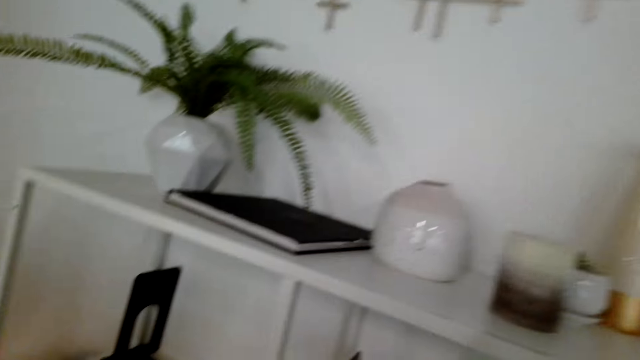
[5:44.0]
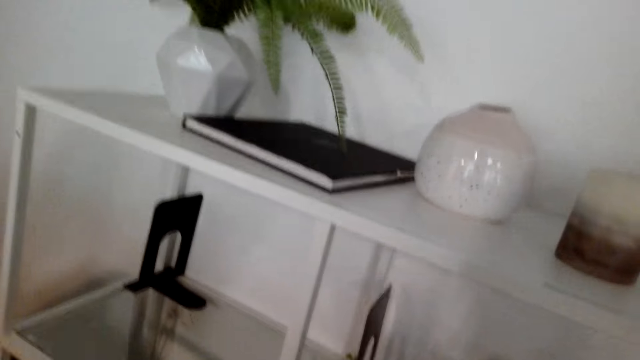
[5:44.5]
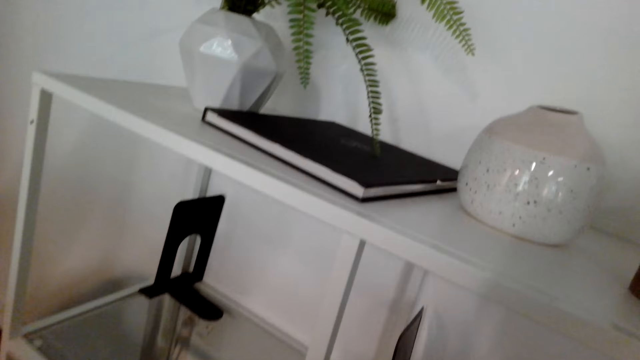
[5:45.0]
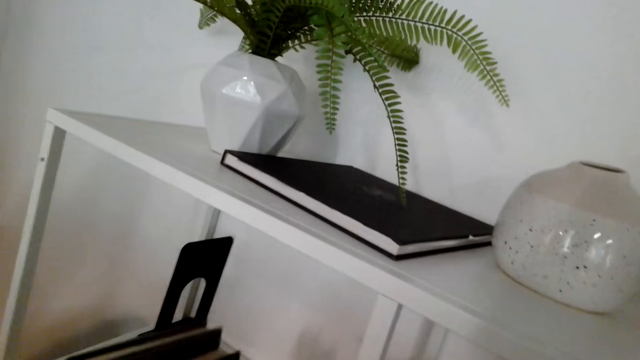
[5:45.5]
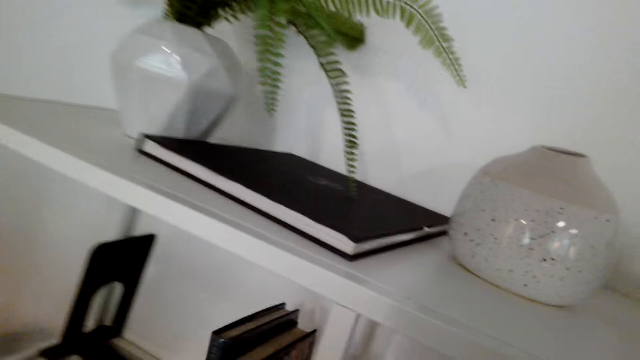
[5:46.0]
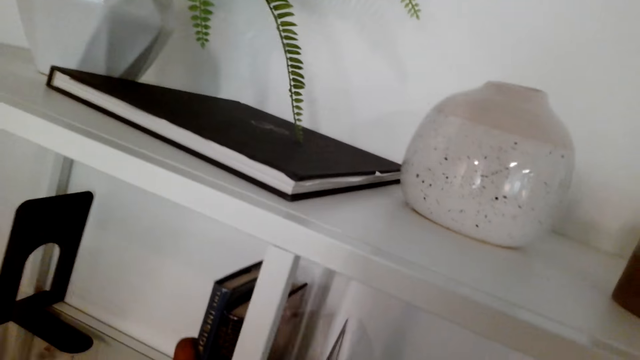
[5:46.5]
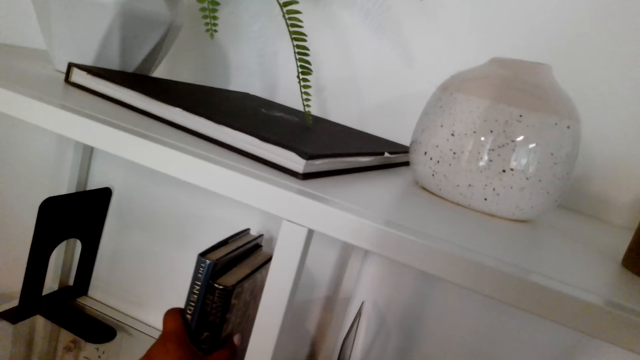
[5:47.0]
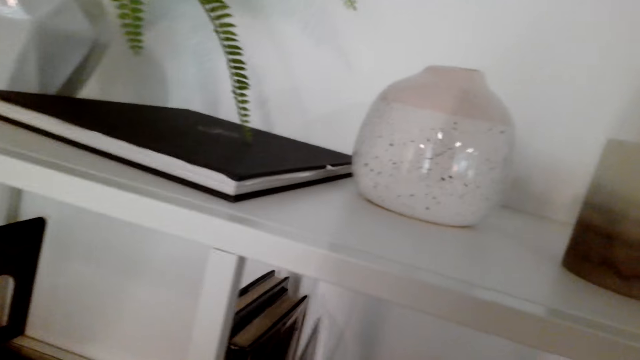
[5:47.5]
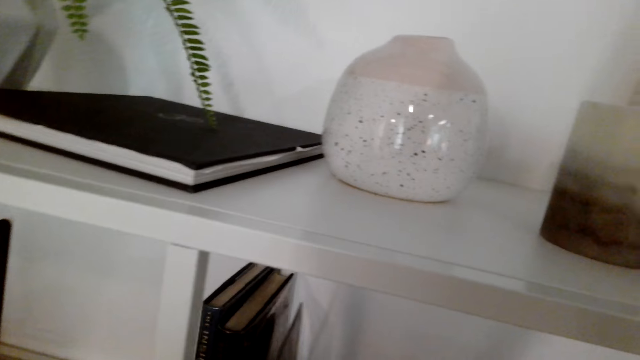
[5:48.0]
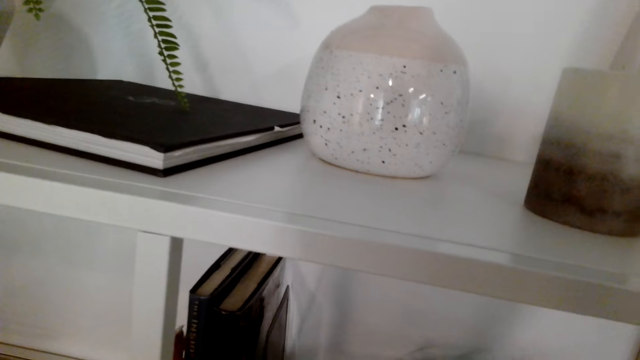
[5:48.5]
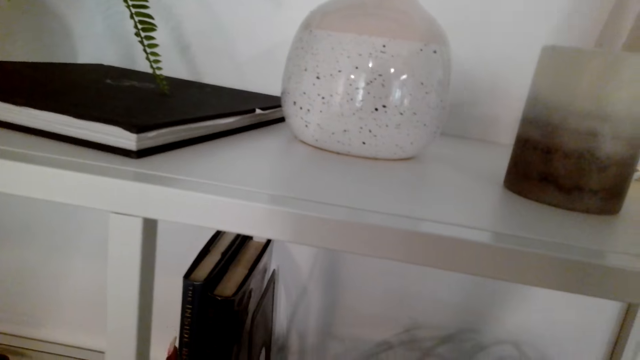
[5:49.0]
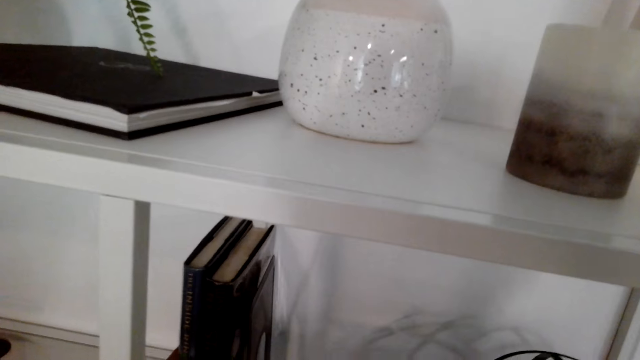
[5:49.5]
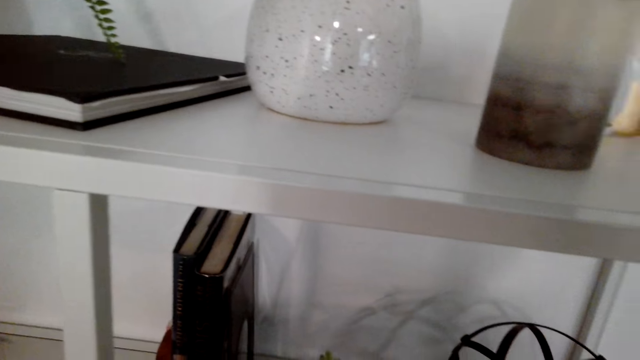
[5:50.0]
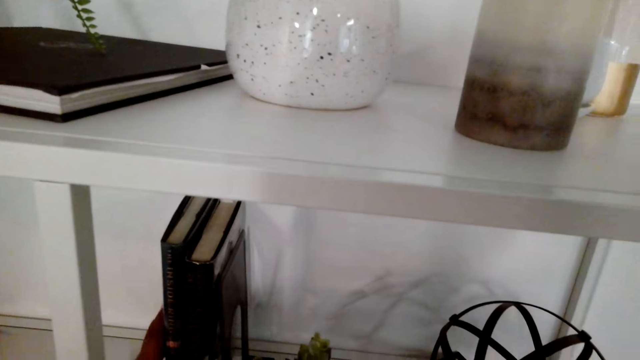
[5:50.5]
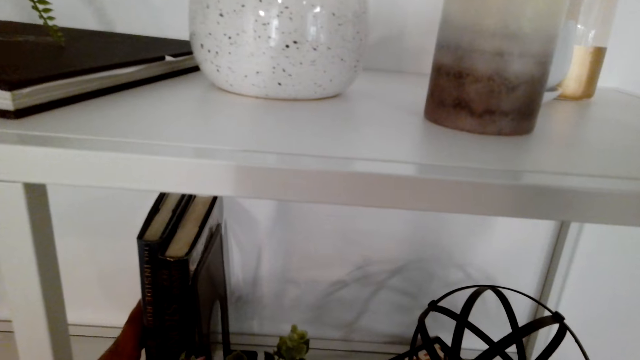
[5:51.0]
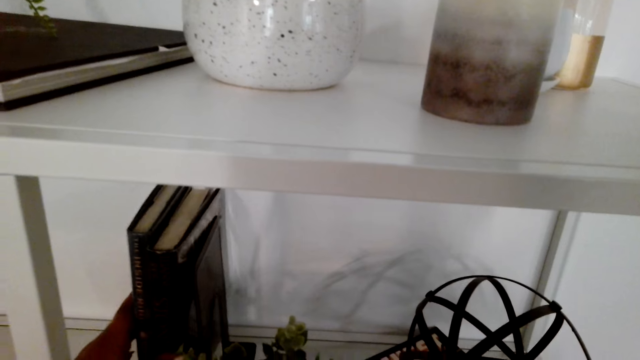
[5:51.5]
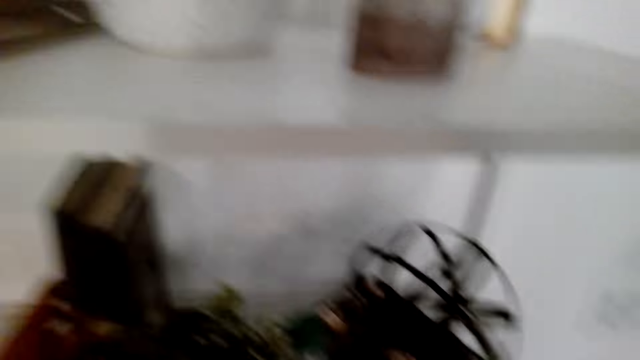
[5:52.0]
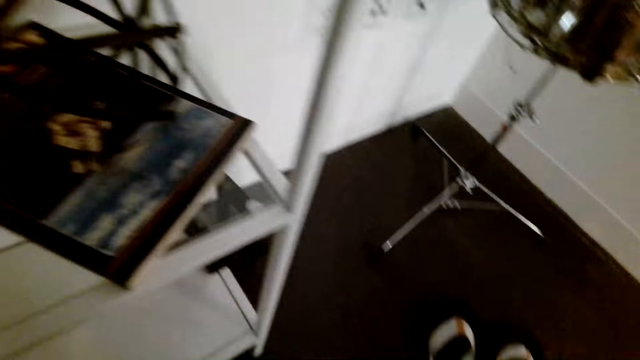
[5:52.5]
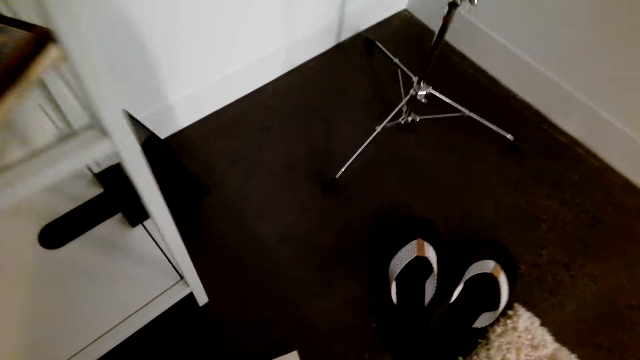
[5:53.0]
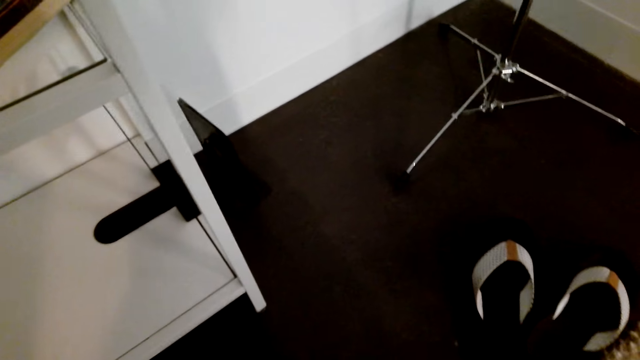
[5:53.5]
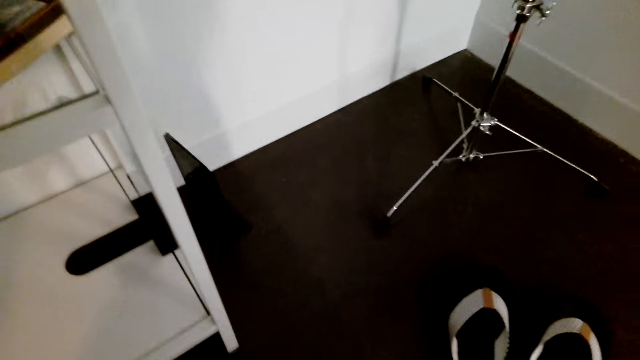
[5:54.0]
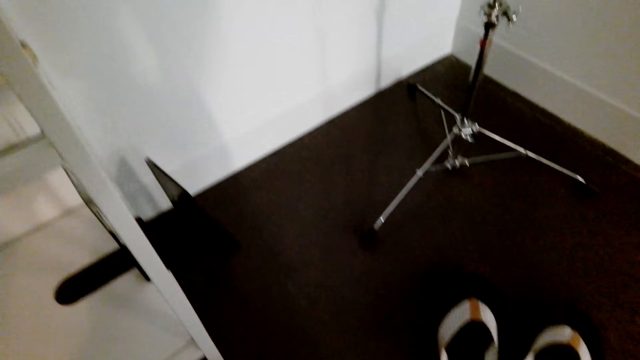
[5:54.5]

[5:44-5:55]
The camera wearer walks towards the bookcase. They place the books in the bookcase. They turn around the room.

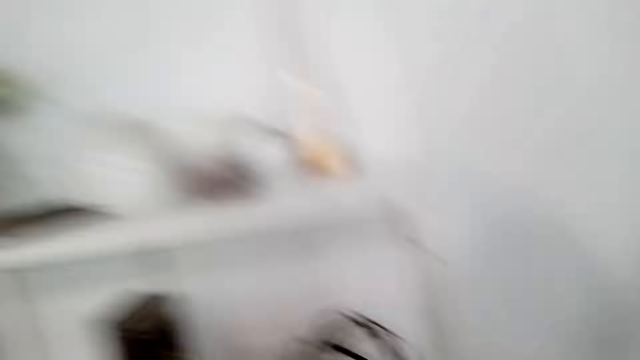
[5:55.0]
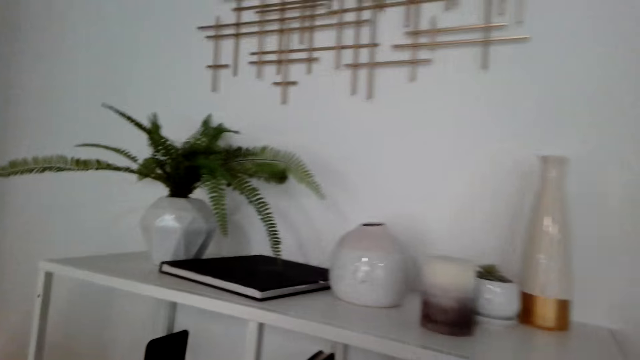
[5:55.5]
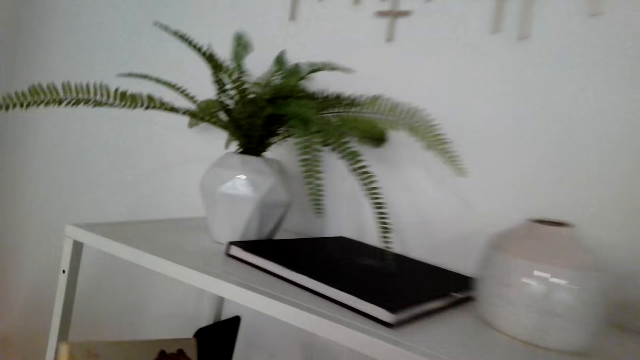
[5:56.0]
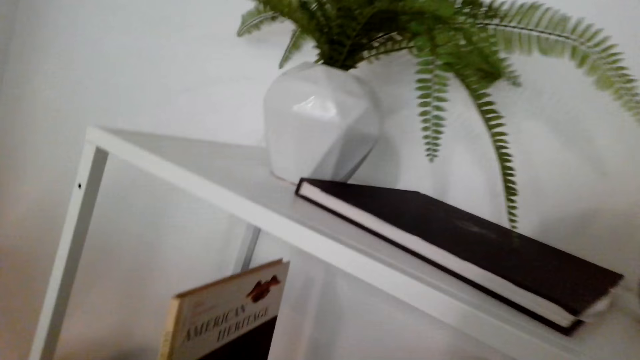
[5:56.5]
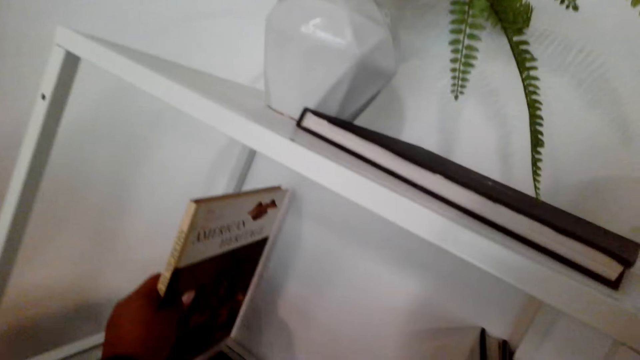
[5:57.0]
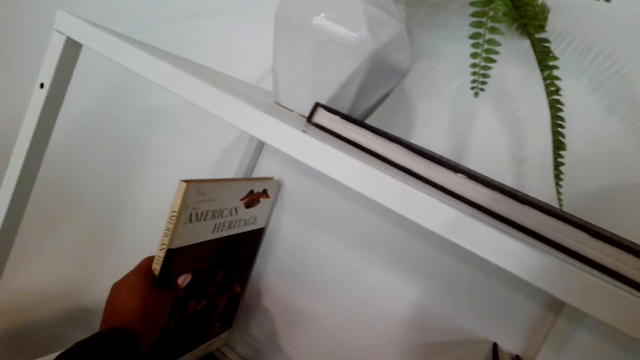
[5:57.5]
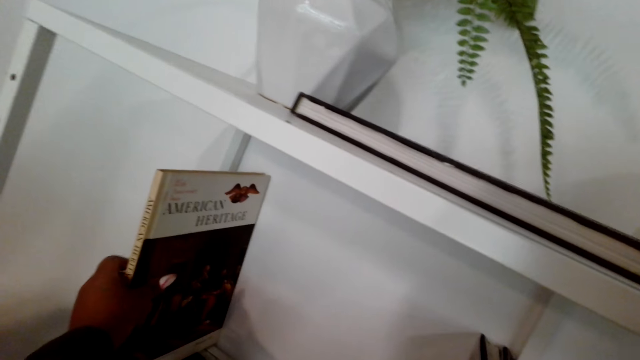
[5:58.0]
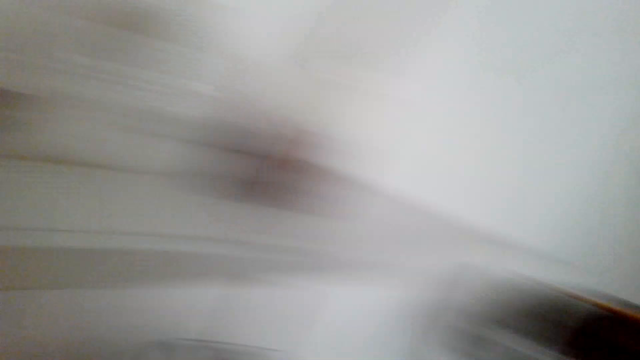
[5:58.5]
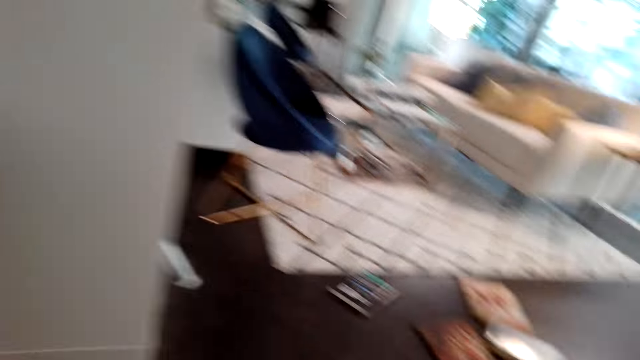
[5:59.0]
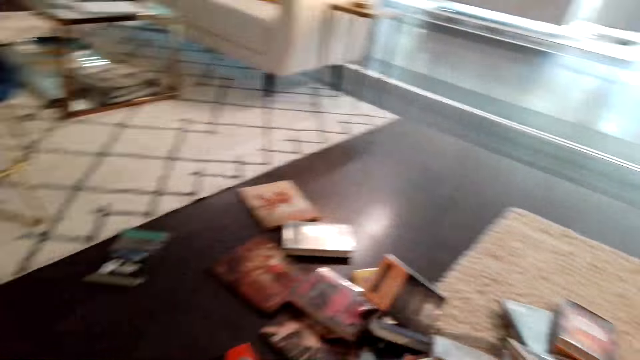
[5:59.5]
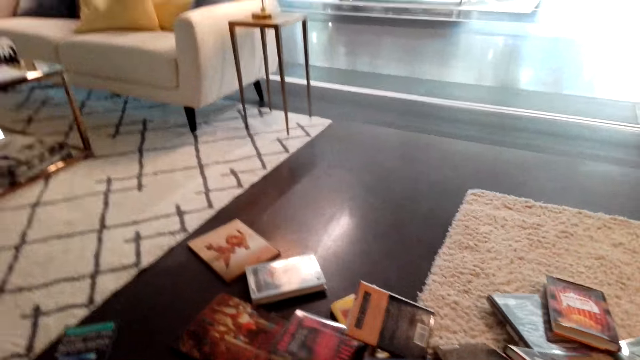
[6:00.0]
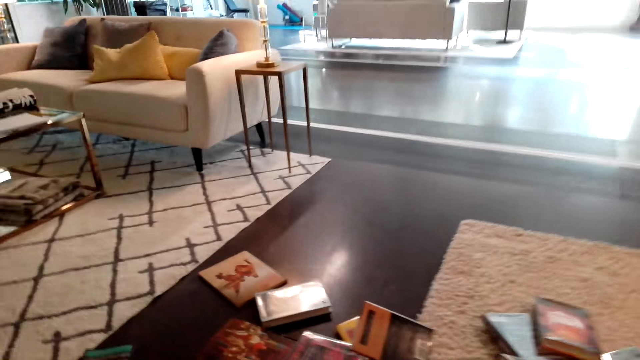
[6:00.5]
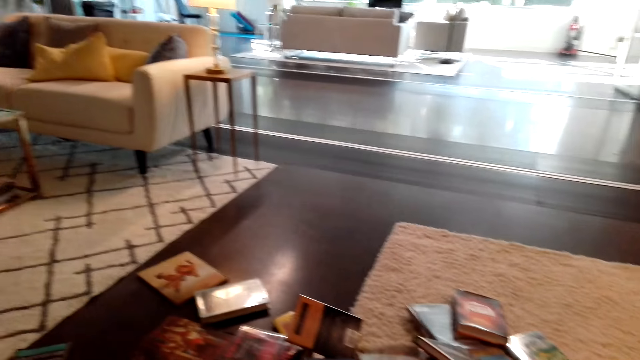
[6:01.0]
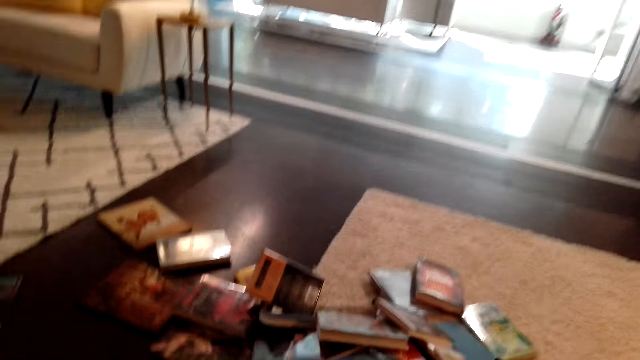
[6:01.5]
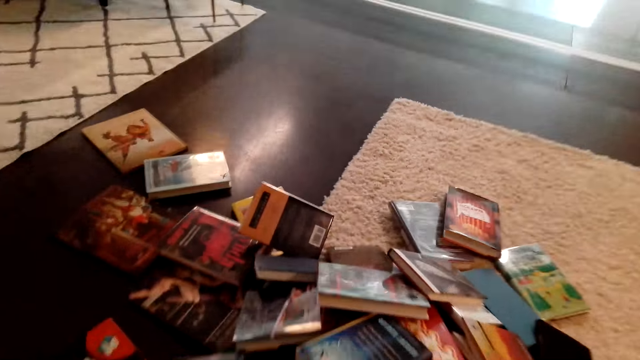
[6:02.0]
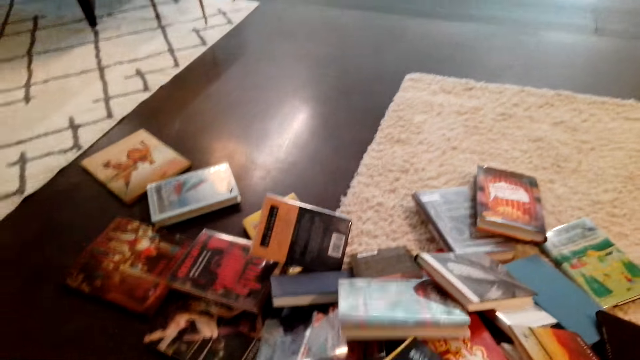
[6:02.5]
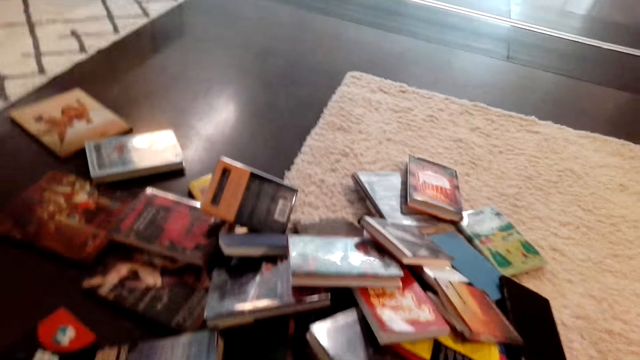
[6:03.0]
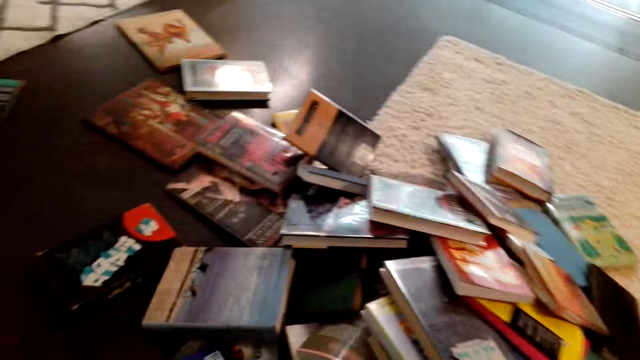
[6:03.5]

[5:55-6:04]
The camera wearer picks books from the floor. They place a book in the shelf. They turn around the room. They walk to the books. They arrange the books on the floor.
